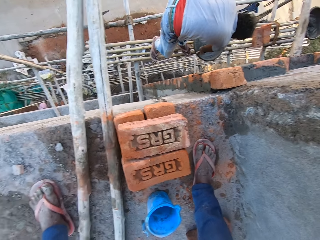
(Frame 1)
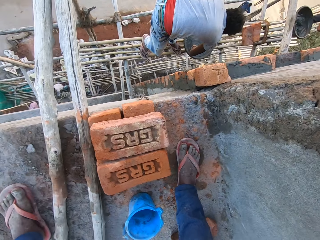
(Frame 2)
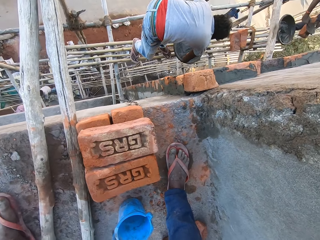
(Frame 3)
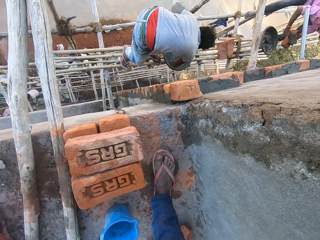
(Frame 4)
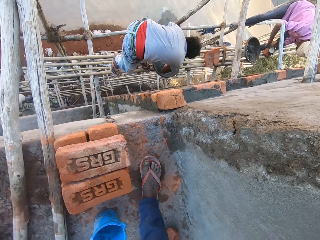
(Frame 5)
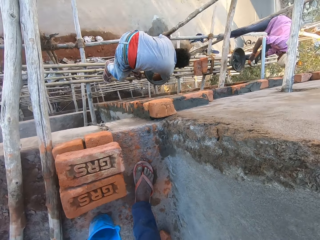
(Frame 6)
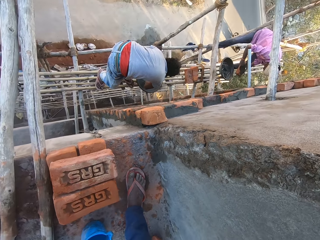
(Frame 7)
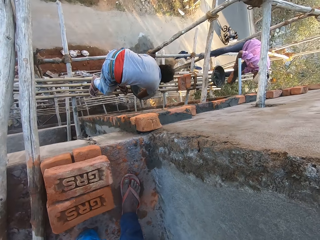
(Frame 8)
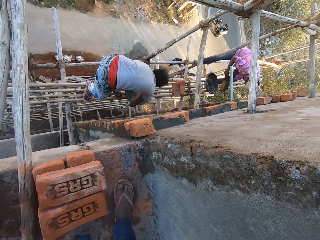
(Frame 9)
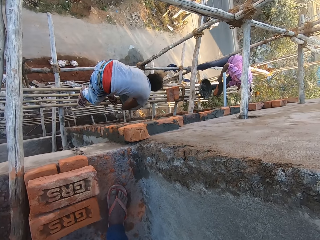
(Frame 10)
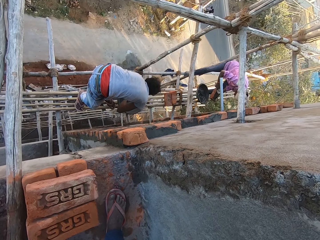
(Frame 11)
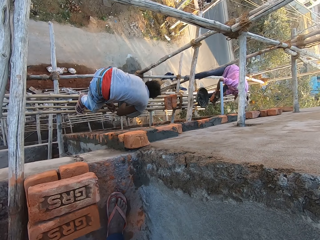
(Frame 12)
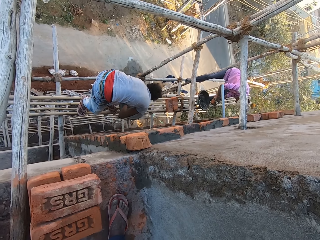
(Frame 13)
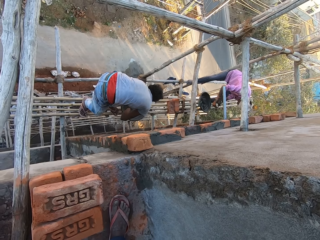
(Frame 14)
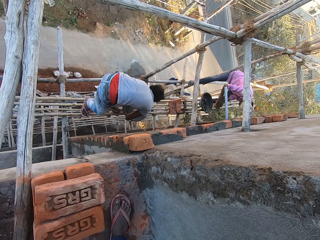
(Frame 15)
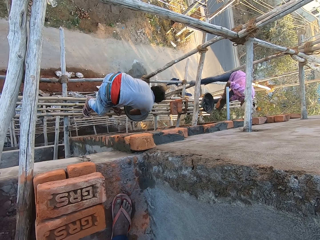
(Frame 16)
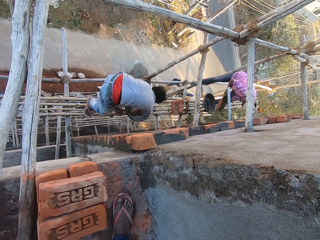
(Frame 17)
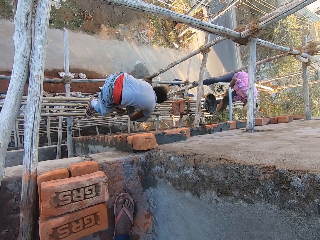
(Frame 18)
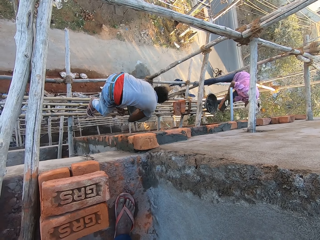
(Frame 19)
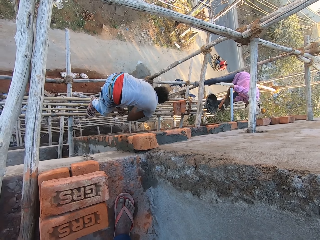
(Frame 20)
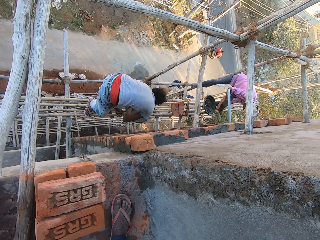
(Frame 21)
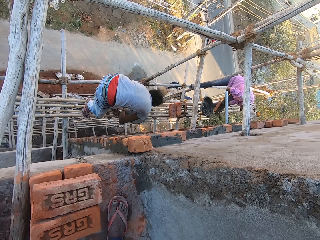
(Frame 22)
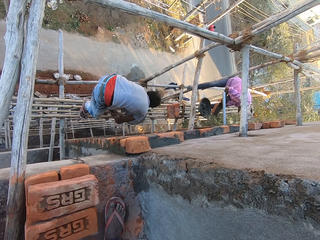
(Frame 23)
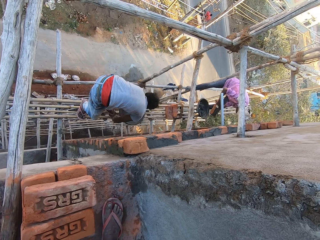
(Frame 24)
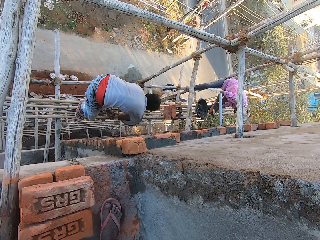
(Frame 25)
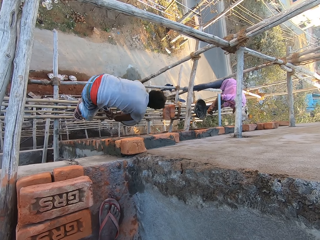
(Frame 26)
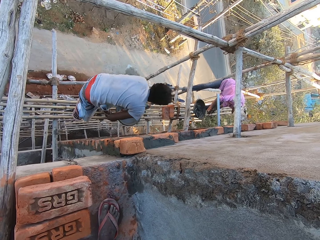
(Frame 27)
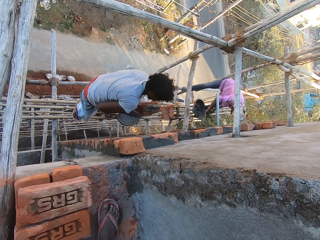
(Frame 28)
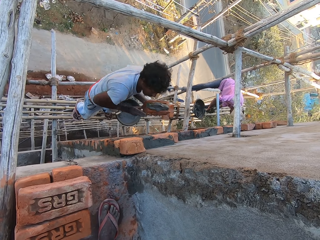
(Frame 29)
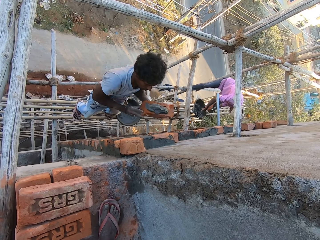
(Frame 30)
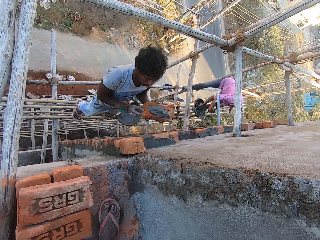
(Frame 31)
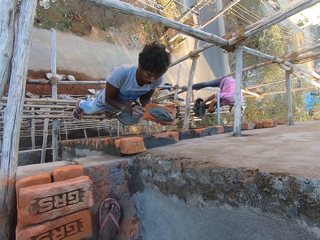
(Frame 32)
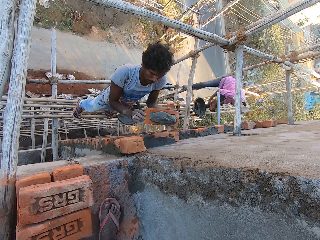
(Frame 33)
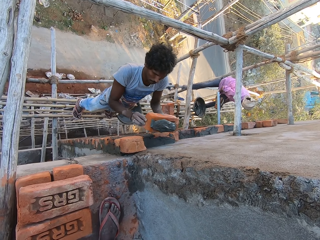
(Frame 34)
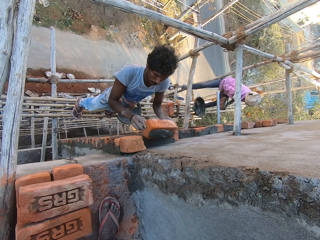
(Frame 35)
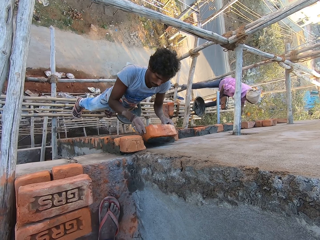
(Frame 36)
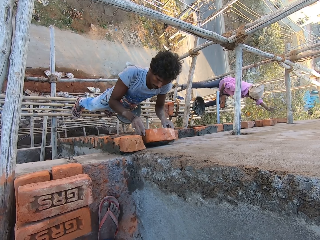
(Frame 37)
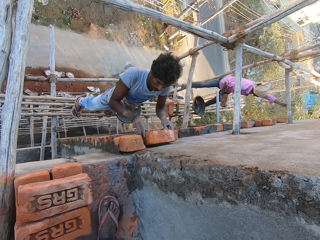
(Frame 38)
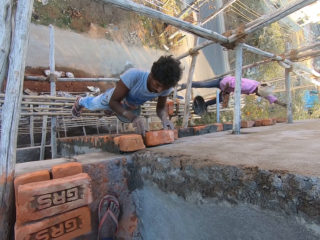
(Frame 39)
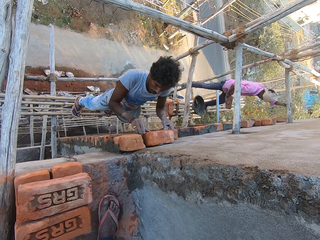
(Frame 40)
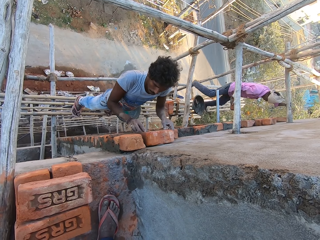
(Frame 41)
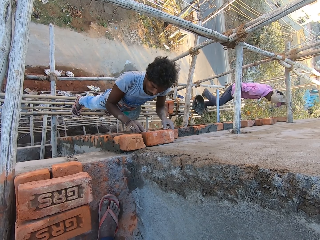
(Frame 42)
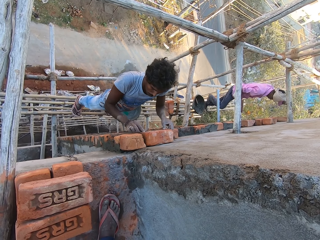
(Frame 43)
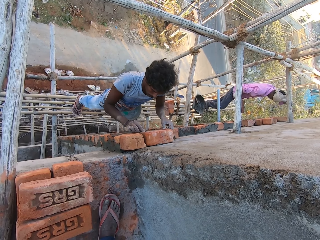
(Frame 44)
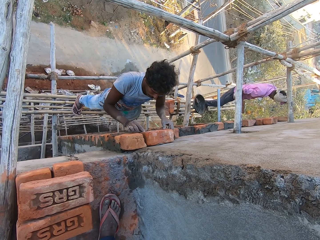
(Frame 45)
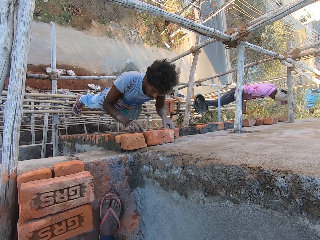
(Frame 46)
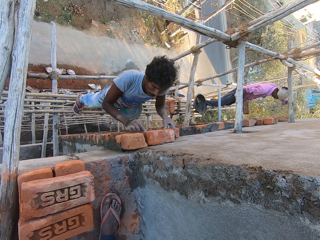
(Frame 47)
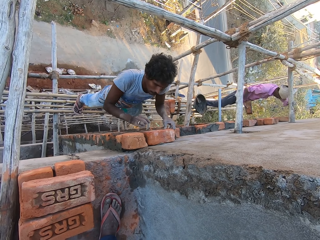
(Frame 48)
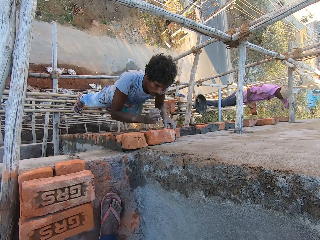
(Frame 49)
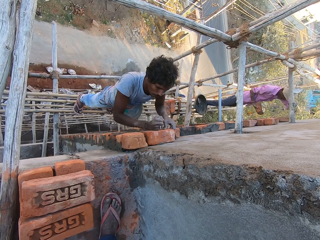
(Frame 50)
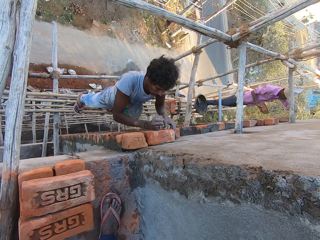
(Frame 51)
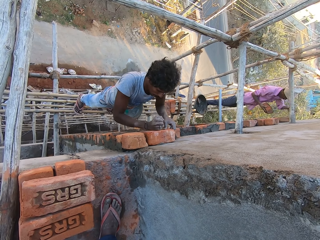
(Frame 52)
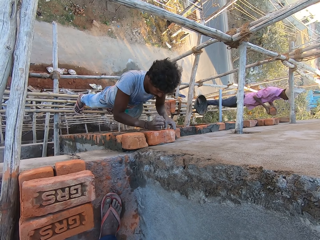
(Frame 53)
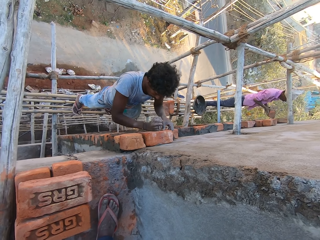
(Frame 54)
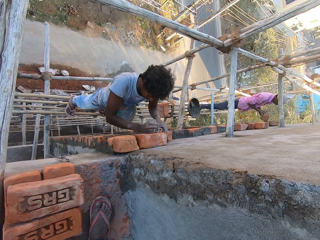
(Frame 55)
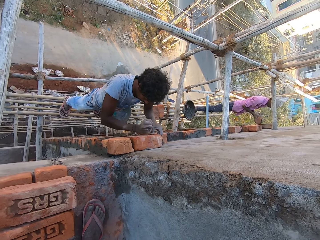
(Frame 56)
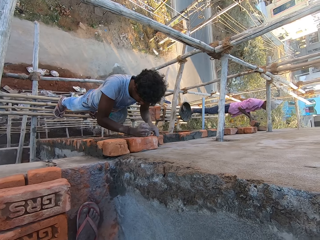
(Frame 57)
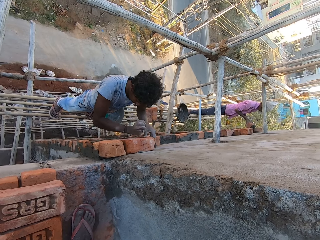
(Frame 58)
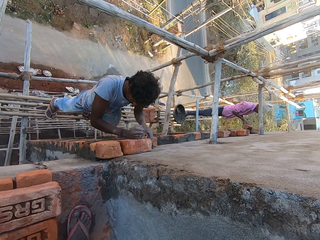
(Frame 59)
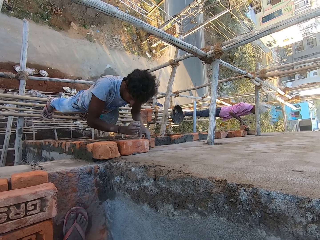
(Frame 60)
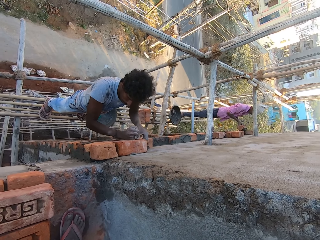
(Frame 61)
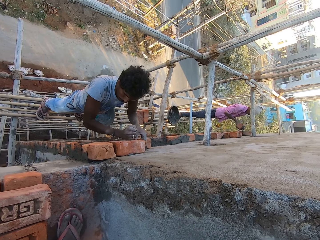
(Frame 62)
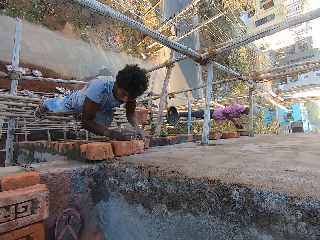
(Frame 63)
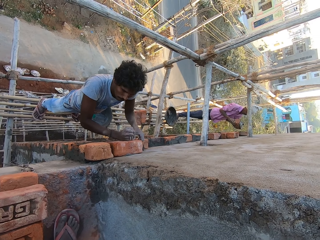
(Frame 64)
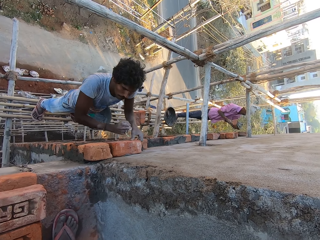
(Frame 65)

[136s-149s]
The first man picks the trowel from the head pan with his right hand. The other man spreads the concrete on the brick with the trowel in his right hand. The first man scoops some concrete from the head pan with the trowel in his right hand. The camera wearer looks at the motorcycles on the road. The first man holds the brick with both hands. The other man drops the trowel in the head pan with his right hand and passes the brick in his left hand to his right hand. The first man fixes the brick to the wall with both hands. The other man holds the wooden scaffolding with his left hand. The camera wearer looks at the first man. The first man hits the brick to the wall with his right hand. The other man holds the brick with both hands.

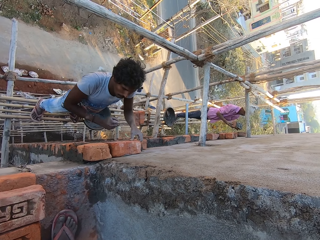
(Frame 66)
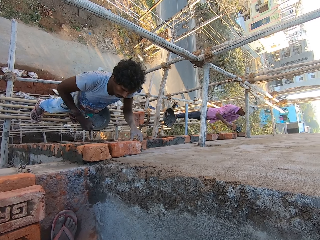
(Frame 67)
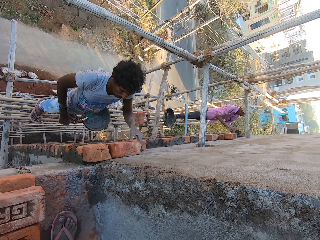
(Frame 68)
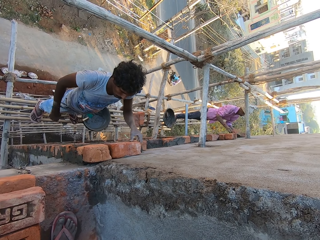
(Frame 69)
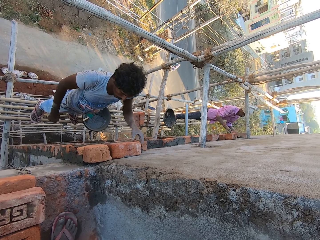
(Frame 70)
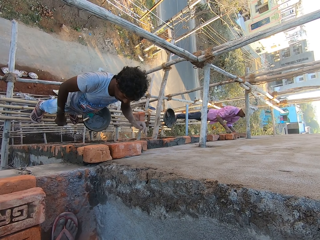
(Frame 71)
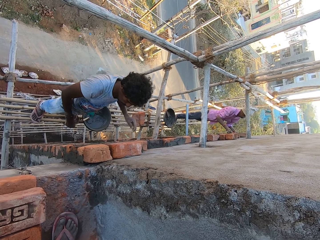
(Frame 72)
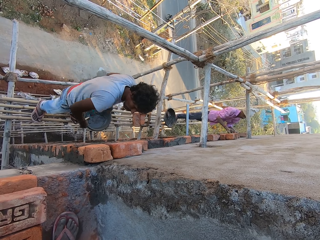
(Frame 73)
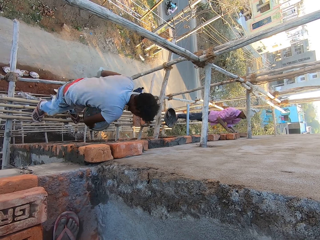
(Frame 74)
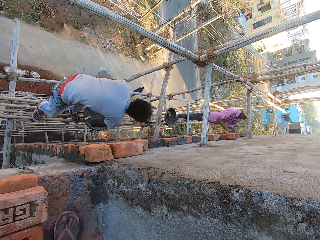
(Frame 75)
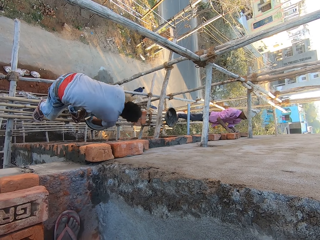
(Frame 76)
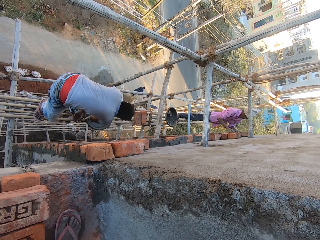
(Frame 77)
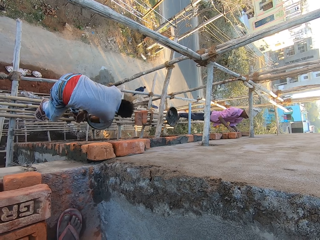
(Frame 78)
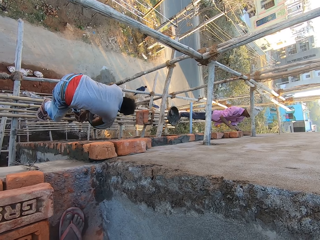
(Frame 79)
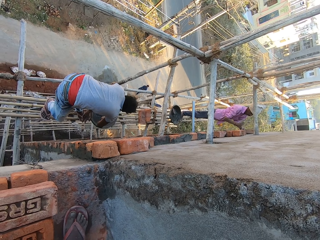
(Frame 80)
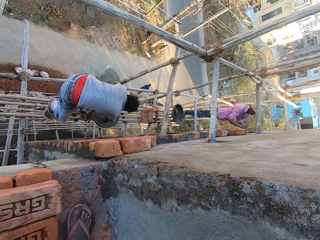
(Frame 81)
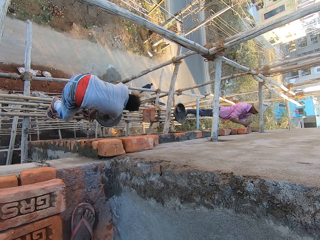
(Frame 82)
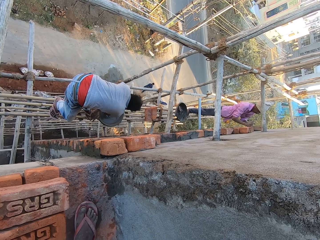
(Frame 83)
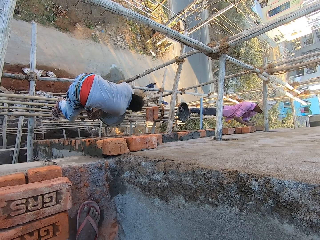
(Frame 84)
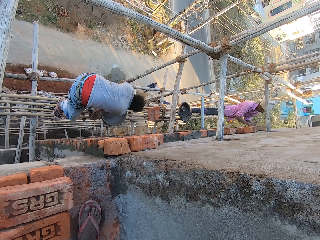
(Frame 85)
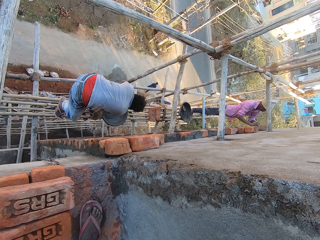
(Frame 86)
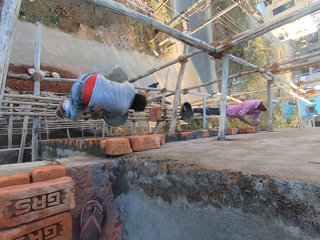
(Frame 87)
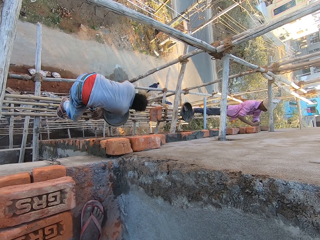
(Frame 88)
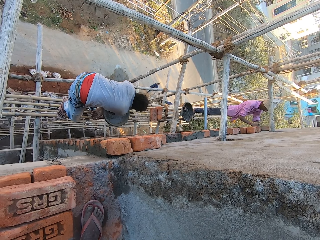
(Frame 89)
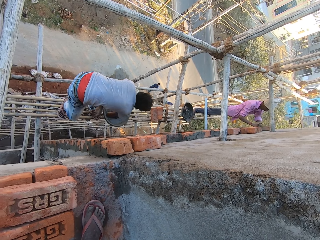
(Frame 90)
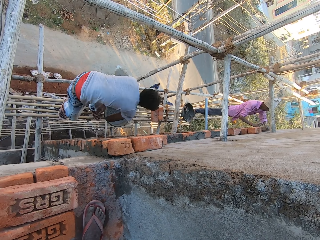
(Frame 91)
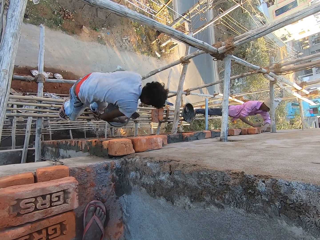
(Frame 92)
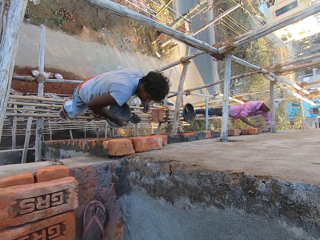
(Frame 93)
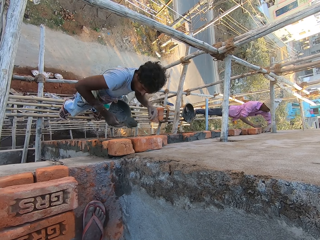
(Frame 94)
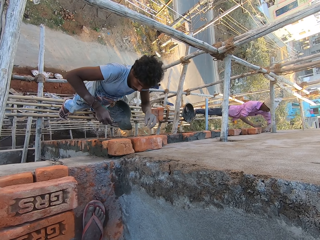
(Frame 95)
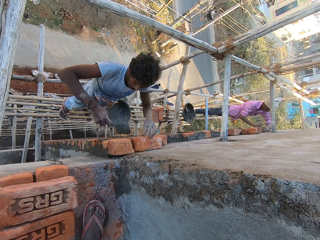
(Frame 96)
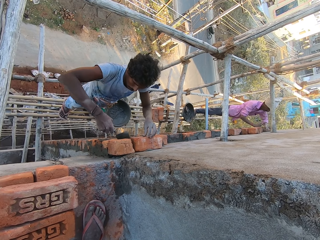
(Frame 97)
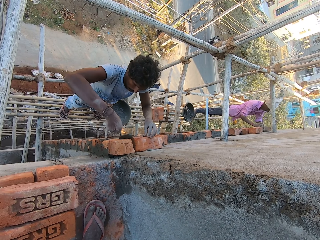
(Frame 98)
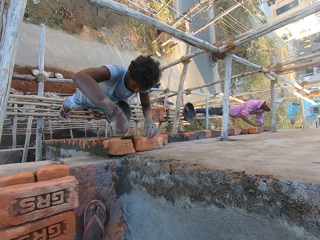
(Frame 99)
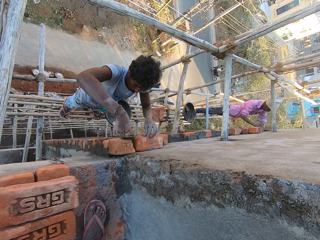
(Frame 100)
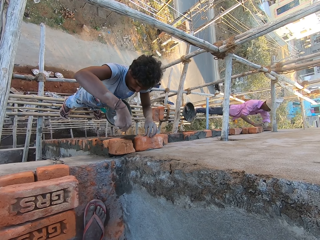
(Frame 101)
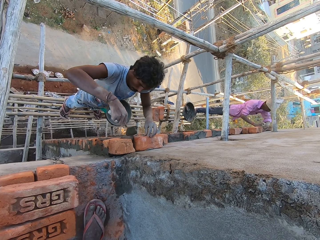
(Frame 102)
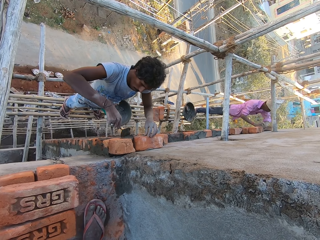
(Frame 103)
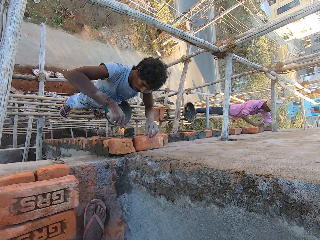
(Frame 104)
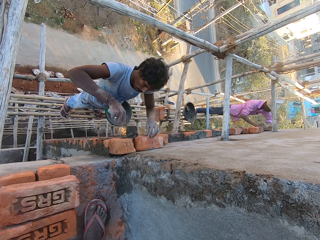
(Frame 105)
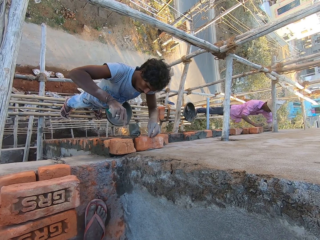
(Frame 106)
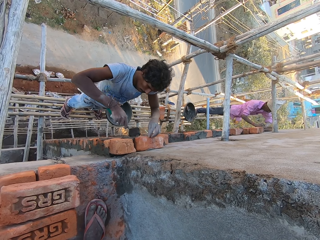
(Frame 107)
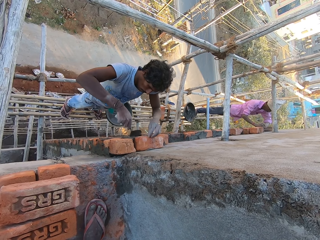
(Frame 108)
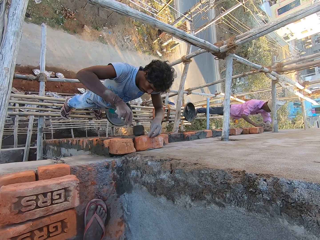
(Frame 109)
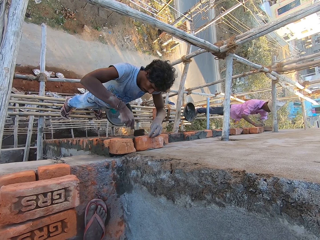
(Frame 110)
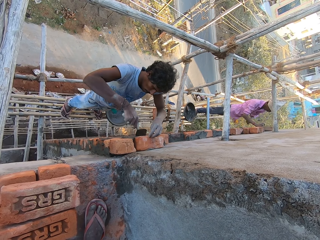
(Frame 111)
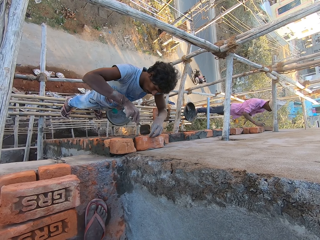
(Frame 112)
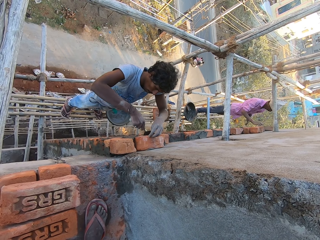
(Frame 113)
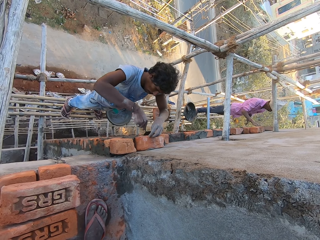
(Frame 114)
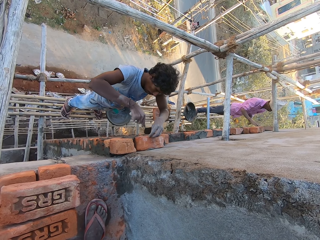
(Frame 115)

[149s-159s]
The other man fixes the brick to the wall with both hands. The first man mixes the concrete in the head pan with the trowel in his right hand. The other man hits the brick to the wall with his right hand. The first man scoops some concrete from the head pan with the trowel in his right hand. The other man removes some concrete from the brick with his left hand. The first man holds the brick on the wall with his left hand and cements the bricks on the wall with the trowel in his right hand.
